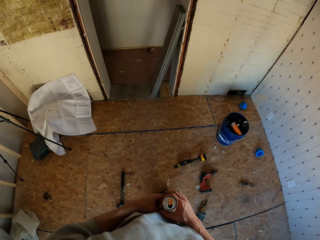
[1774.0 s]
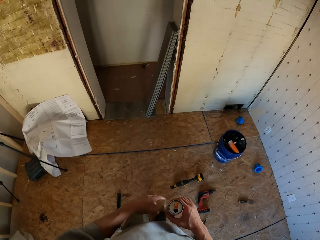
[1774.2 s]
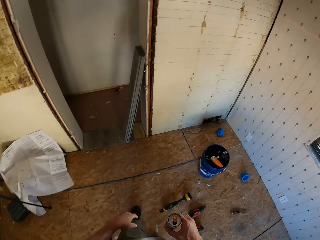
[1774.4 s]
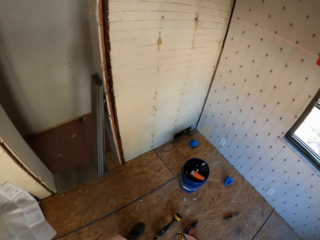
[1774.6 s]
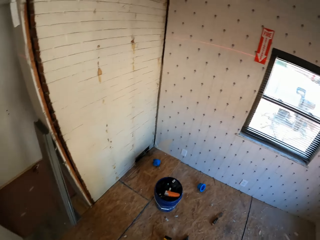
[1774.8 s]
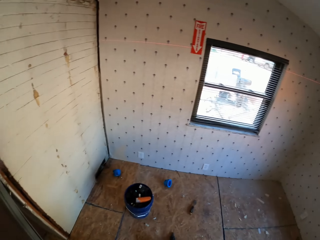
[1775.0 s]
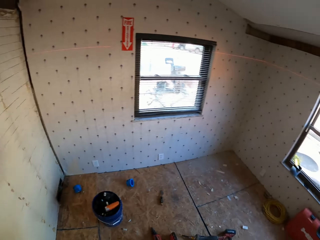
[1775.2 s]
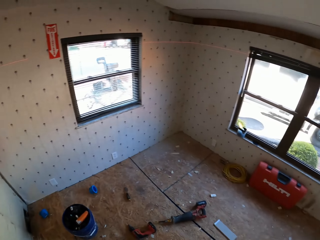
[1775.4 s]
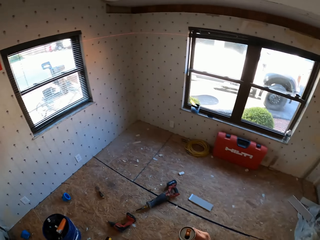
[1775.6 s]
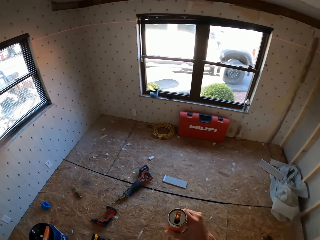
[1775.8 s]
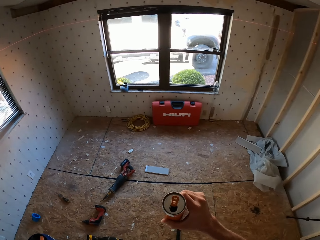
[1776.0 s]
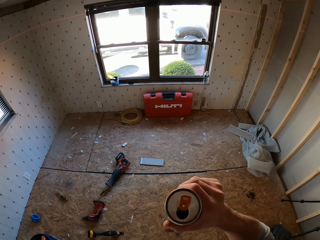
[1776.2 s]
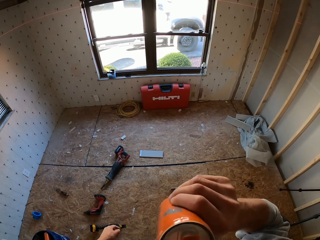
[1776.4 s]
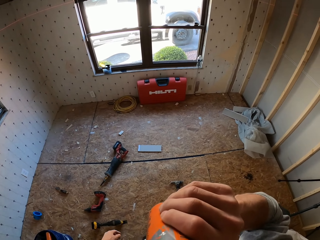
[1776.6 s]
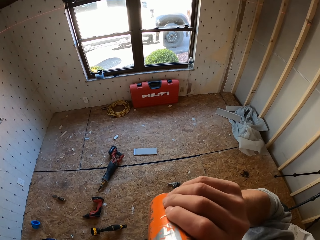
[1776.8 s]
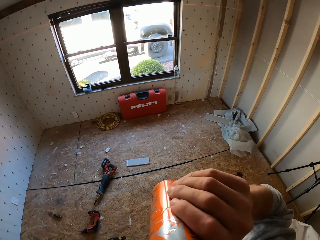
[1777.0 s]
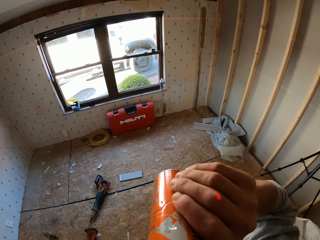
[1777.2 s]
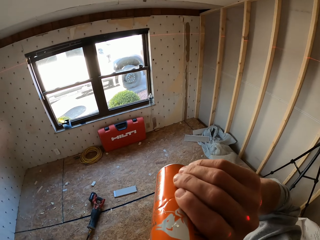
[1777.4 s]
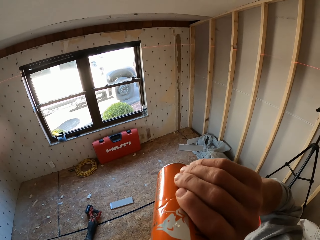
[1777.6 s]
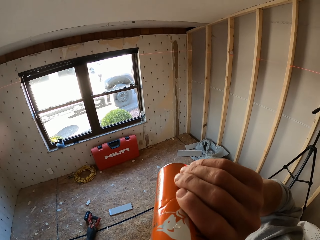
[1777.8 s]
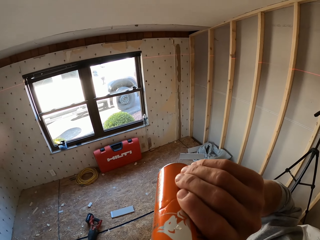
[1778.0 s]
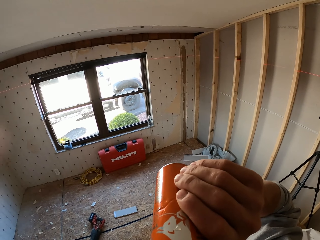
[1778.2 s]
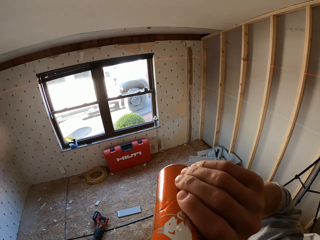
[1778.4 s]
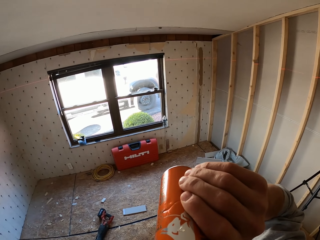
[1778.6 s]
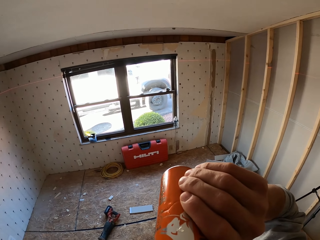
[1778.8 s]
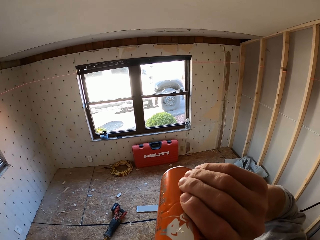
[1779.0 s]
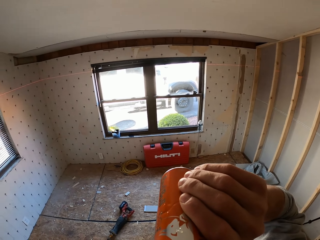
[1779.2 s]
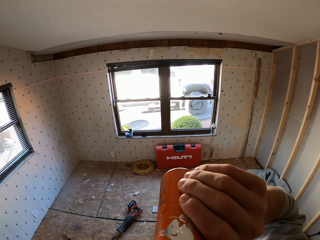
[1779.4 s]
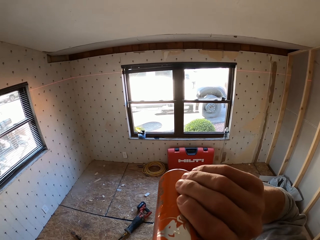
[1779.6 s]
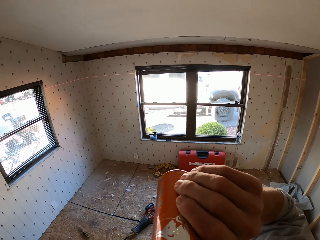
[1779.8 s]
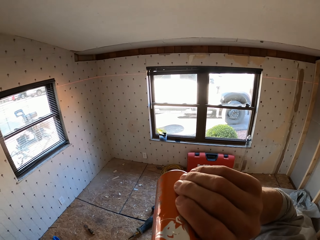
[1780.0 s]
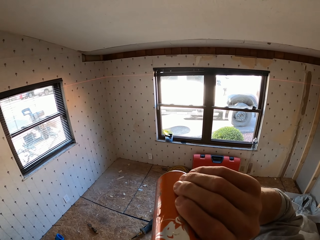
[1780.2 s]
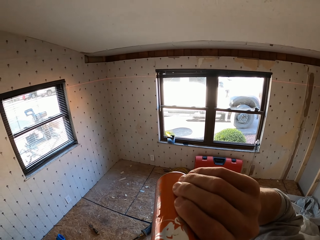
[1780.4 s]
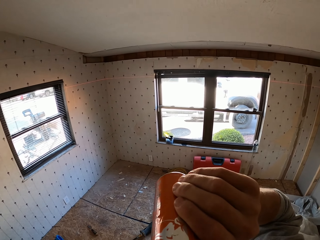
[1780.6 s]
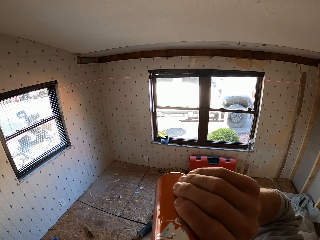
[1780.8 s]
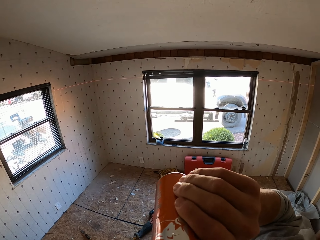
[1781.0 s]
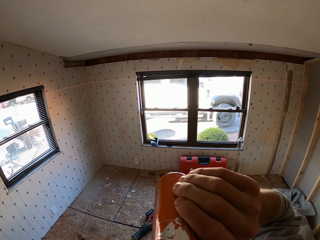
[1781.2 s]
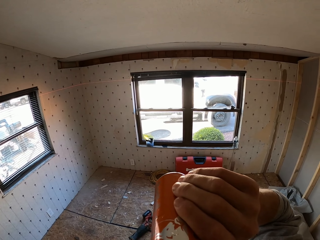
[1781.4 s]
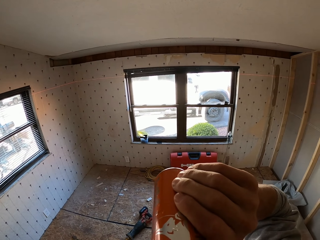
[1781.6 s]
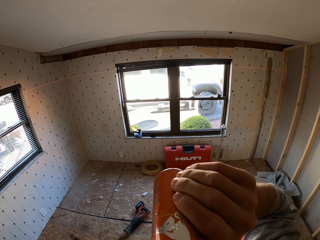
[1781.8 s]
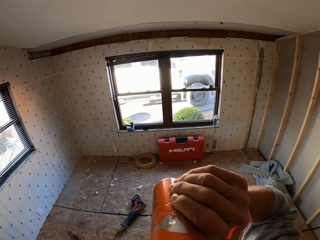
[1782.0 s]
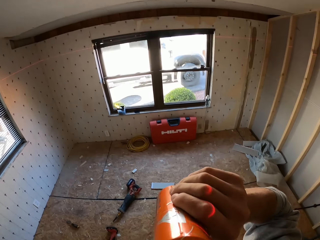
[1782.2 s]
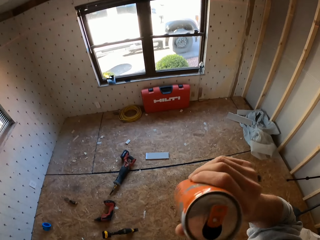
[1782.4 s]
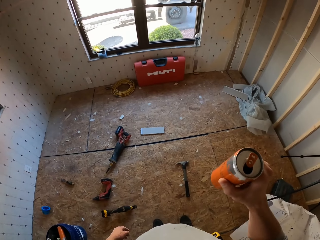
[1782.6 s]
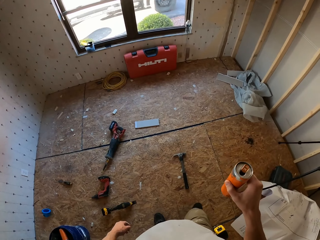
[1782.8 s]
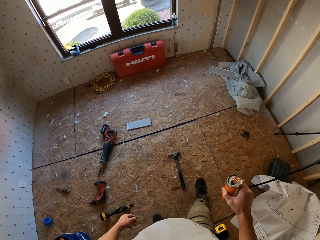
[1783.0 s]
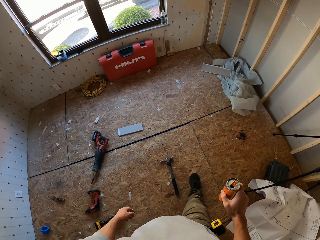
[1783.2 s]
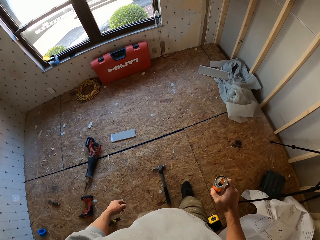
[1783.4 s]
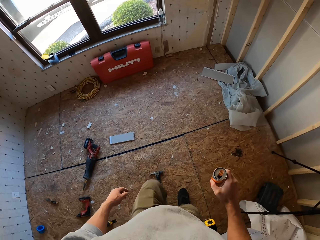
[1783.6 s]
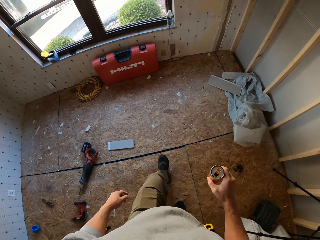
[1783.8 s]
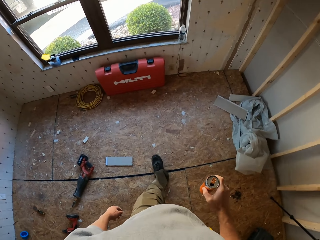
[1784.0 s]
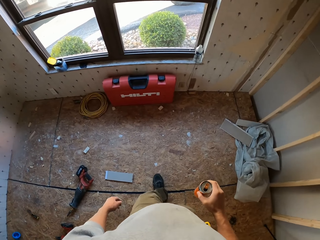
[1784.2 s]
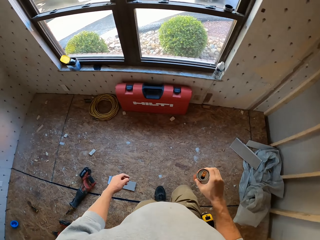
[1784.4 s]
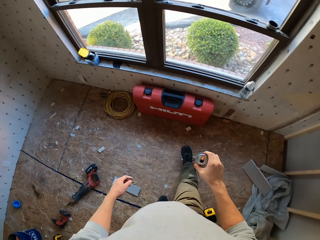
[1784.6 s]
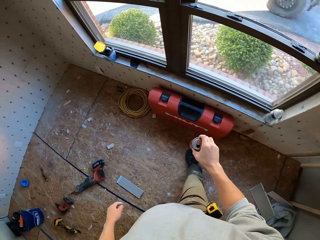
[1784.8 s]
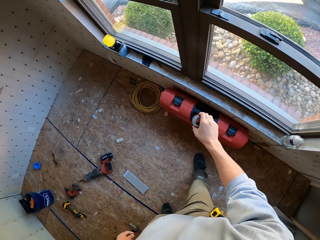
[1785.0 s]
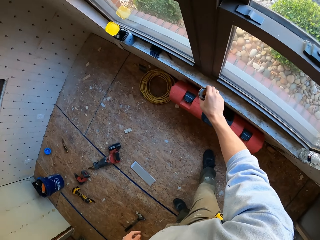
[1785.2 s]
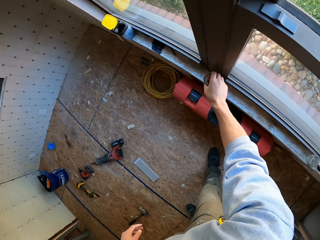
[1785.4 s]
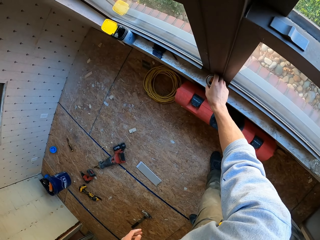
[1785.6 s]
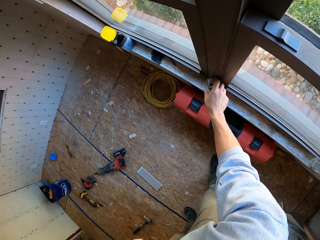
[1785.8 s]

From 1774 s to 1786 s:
The camera wearer walks around the room. They turn around. They look around the room. They hold a drink can. They drink soda from the can. They turn around. They sip a drink from the can. They turn around. They hold the drink can. They walk around the room. They put the drink can on the window.

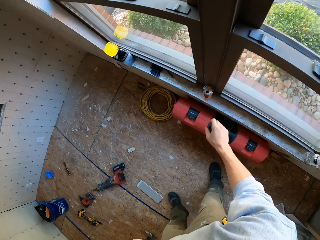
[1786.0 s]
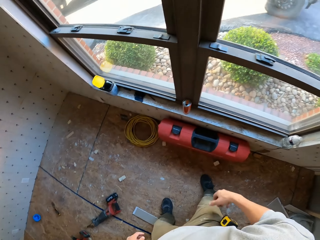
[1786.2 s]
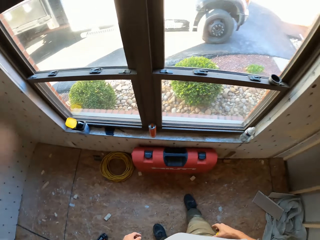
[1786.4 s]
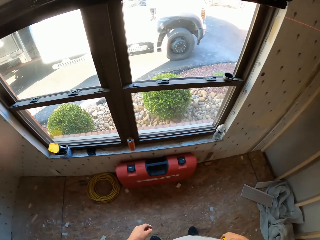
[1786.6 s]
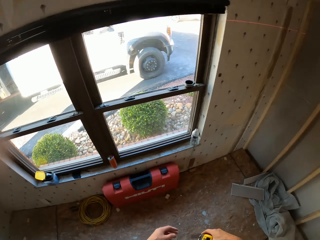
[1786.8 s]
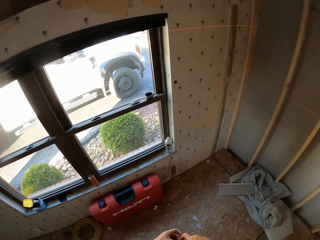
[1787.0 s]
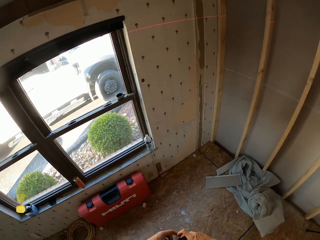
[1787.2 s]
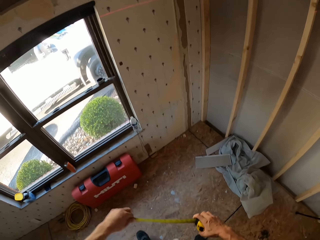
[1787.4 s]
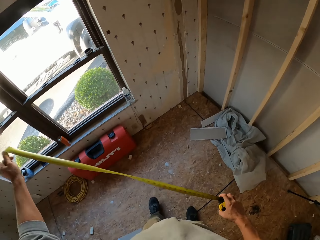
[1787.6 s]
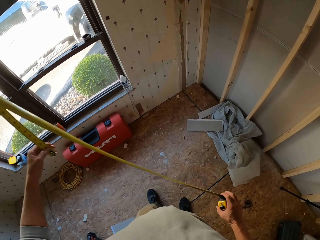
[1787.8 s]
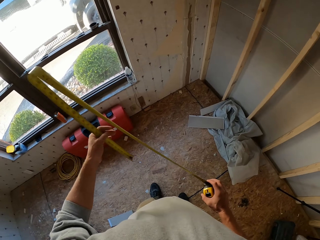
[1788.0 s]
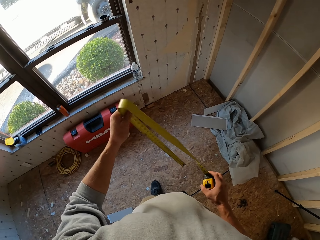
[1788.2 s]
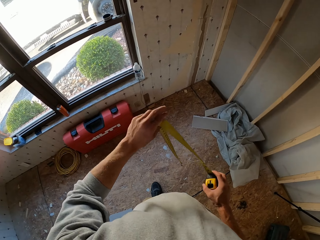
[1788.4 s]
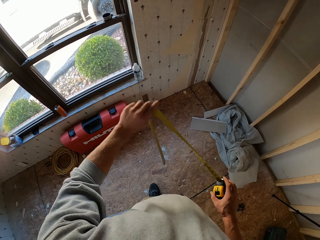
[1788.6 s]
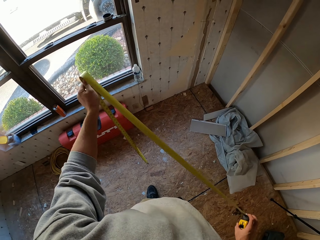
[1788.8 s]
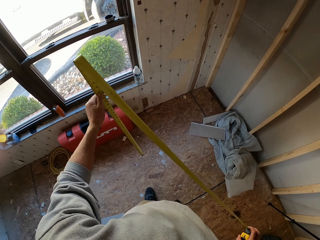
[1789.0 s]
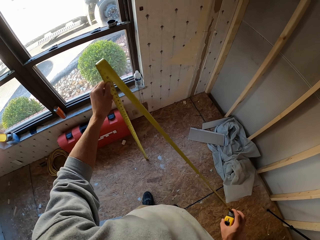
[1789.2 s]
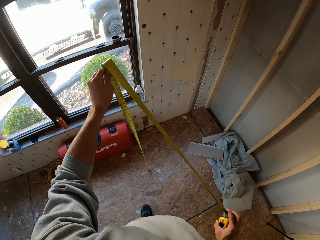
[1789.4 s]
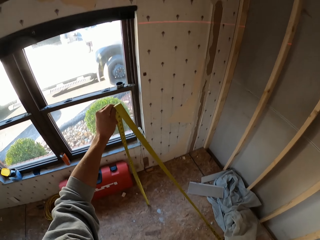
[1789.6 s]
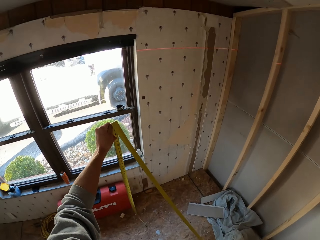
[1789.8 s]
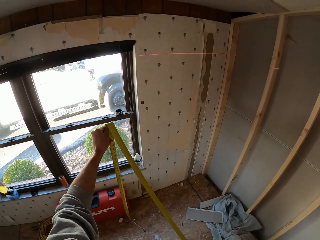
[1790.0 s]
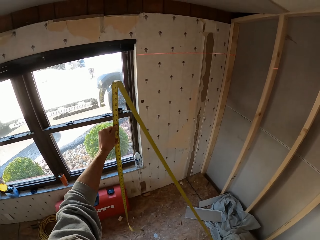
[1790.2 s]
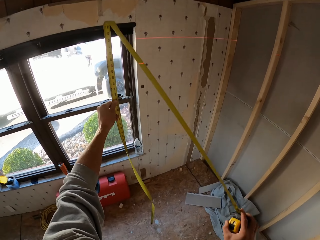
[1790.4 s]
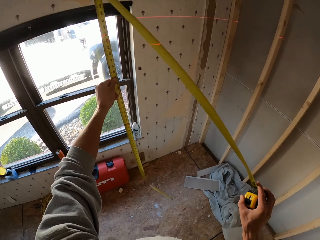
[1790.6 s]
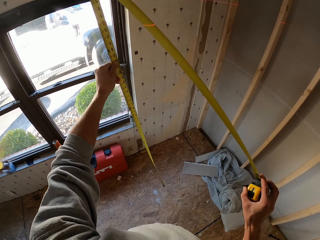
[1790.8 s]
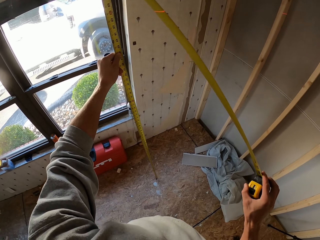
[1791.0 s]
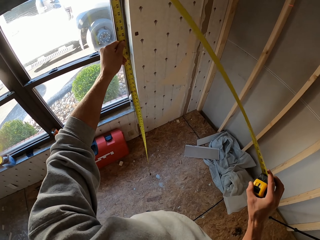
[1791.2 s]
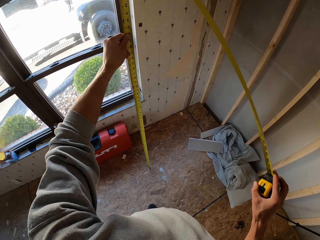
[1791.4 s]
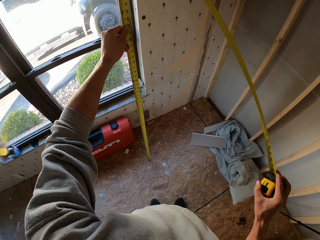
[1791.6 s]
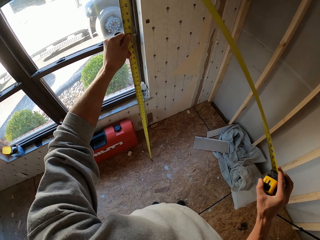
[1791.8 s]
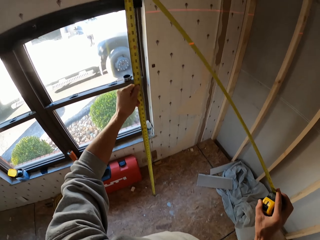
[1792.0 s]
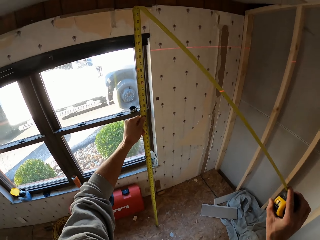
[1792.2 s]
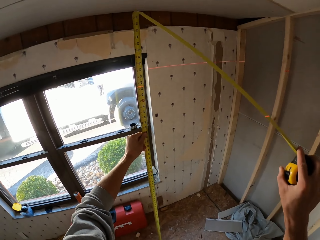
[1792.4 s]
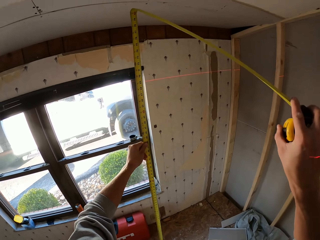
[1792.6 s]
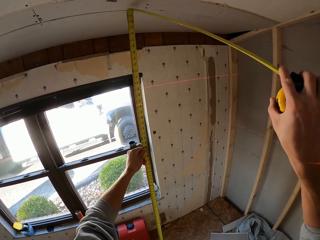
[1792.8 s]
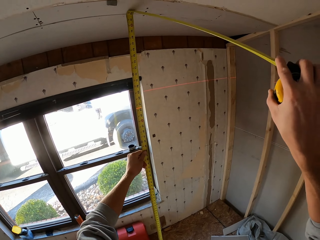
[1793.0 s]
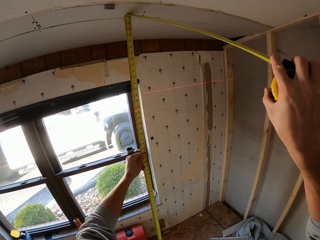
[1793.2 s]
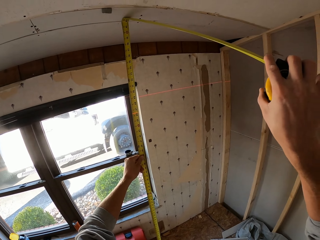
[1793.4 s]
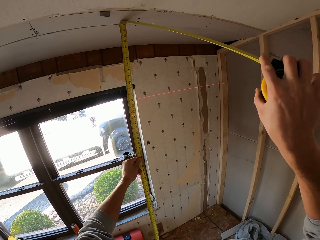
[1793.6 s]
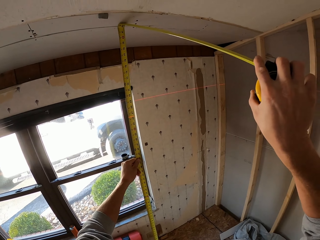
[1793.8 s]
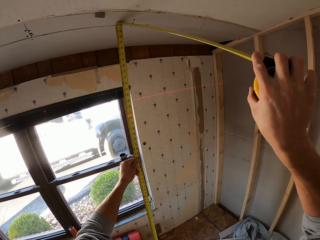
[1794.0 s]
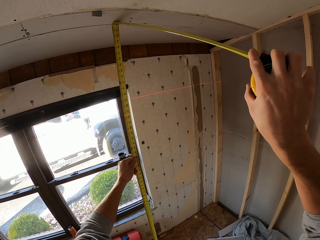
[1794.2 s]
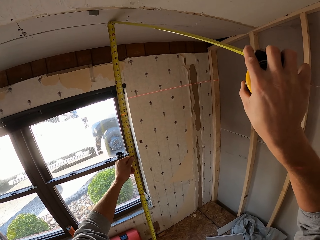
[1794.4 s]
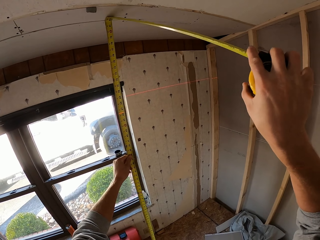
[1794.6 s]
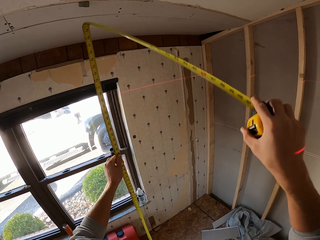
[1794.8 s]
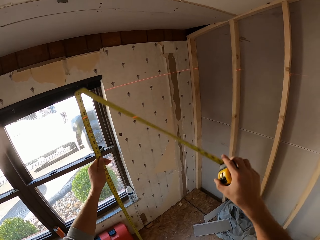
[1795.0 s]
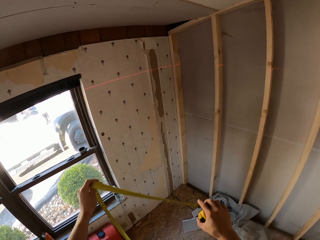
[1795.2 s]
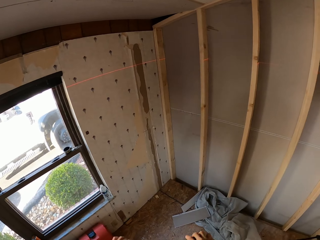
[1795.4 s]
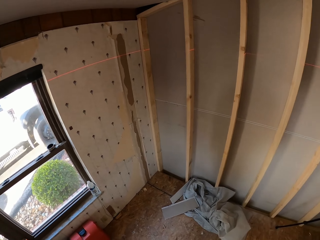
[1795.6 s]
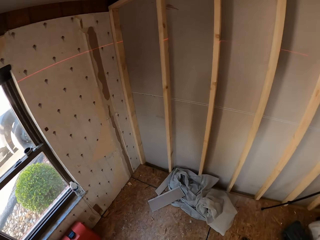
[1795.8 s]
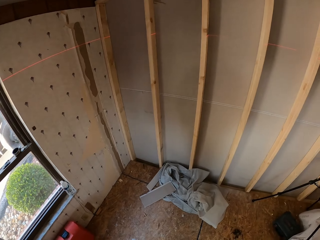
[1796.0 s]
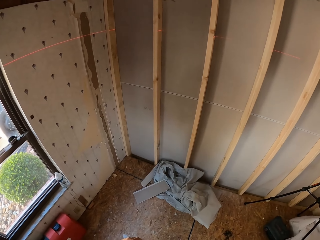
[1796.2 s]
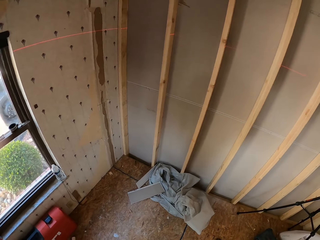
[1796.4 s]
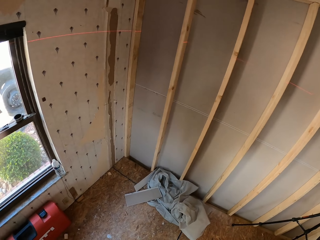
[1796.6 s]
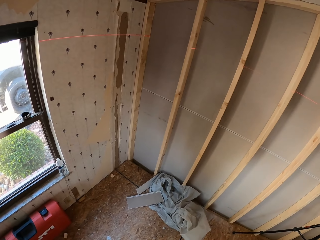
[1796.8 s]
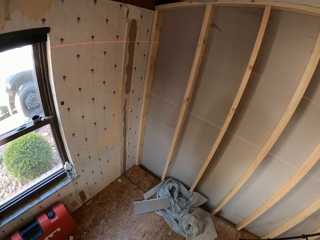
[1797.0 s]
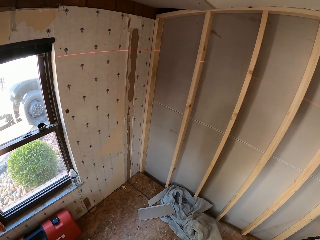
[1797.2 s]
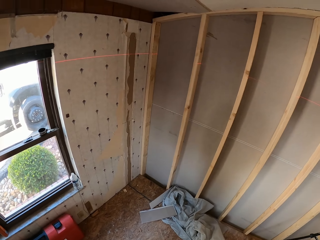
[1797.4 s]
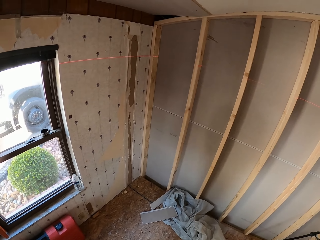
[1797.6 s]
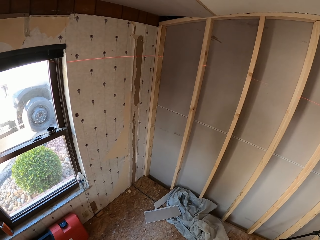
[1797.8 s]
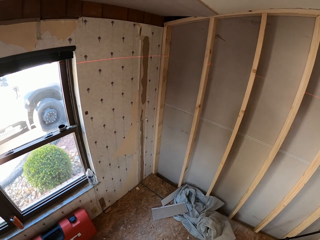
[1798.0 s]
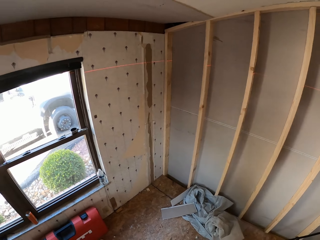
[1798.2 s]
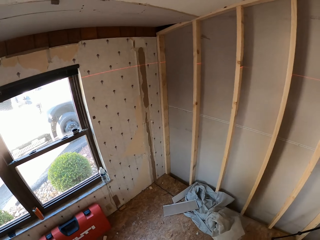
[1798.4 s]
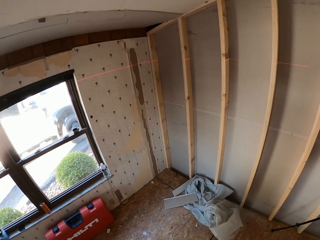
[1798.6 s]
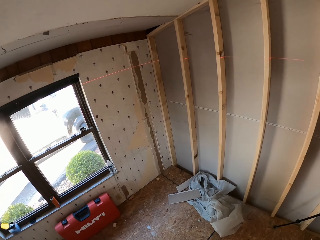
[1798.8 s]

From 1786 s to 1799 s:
The camera wearer pulls the tape measure. They turn around. They hold the tape measure. They turn around. They take measurements. They hold the tape measure. They hold the tape measure on the ceiling. They turn around. They look around the room.
